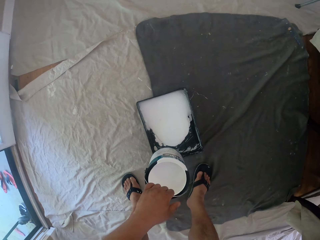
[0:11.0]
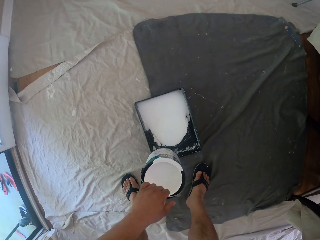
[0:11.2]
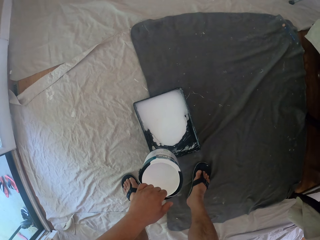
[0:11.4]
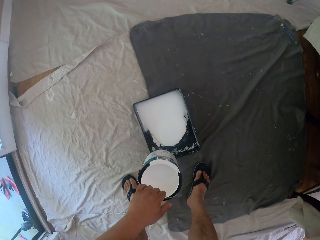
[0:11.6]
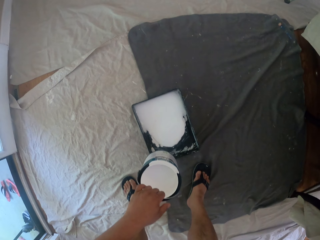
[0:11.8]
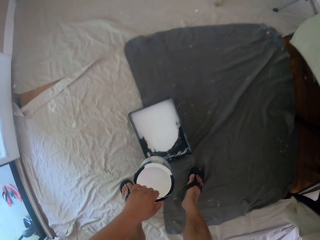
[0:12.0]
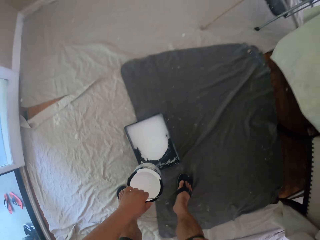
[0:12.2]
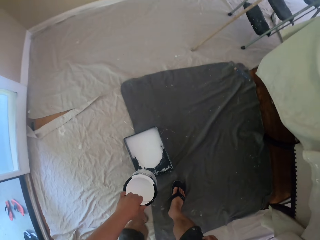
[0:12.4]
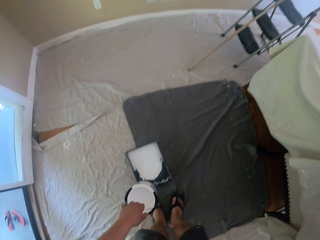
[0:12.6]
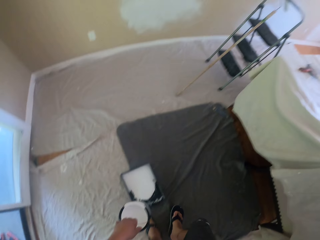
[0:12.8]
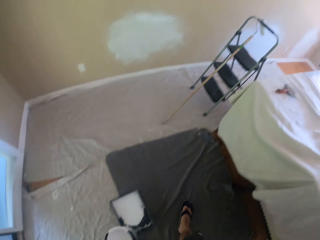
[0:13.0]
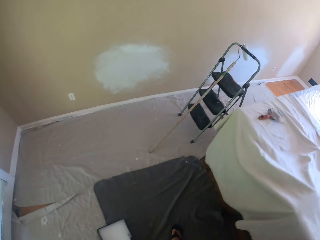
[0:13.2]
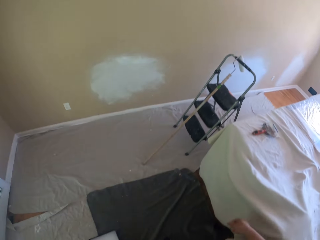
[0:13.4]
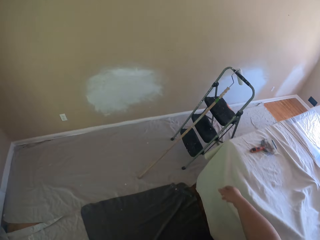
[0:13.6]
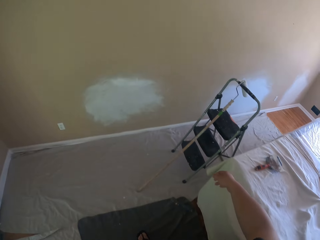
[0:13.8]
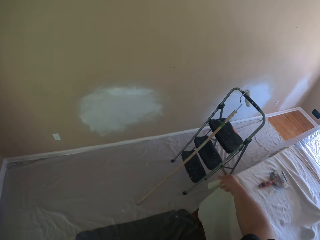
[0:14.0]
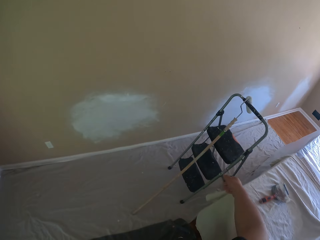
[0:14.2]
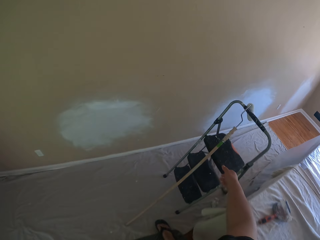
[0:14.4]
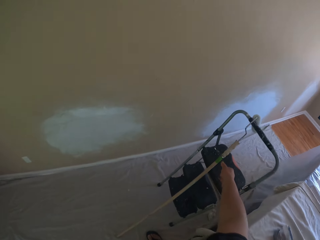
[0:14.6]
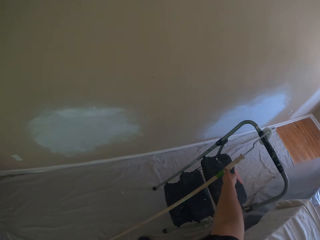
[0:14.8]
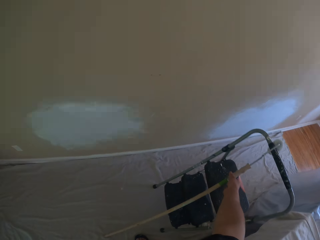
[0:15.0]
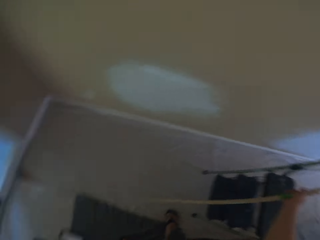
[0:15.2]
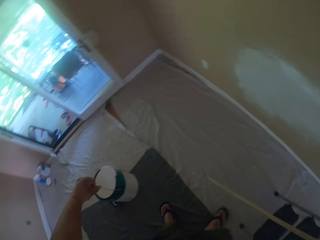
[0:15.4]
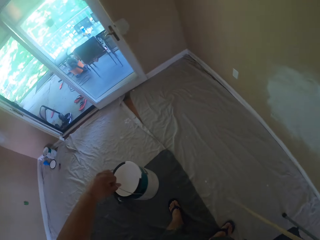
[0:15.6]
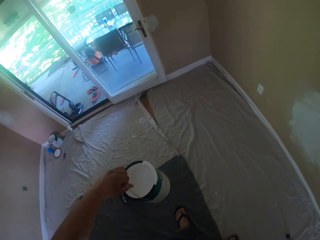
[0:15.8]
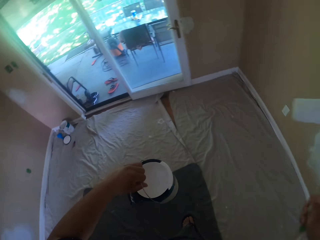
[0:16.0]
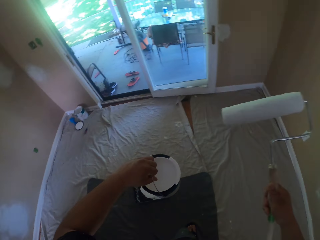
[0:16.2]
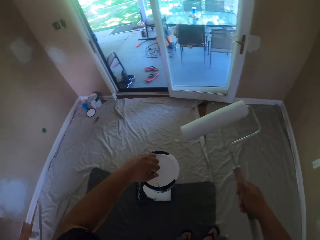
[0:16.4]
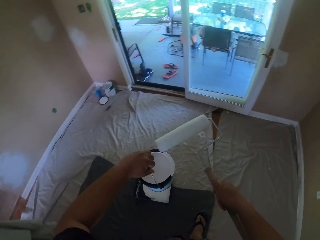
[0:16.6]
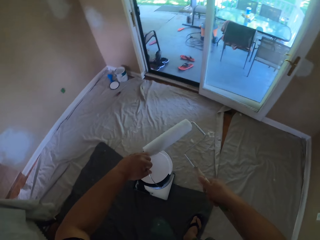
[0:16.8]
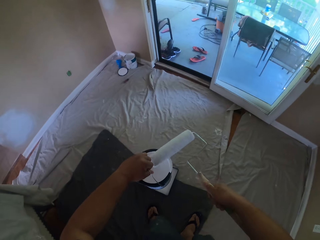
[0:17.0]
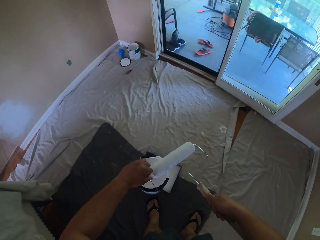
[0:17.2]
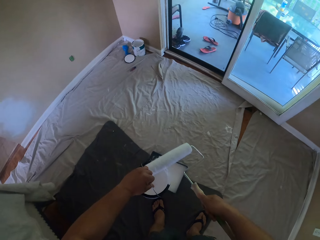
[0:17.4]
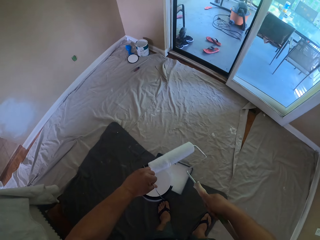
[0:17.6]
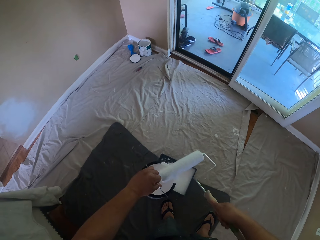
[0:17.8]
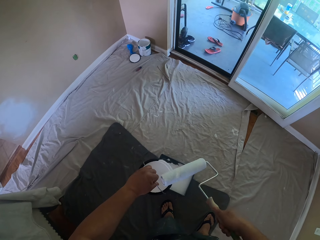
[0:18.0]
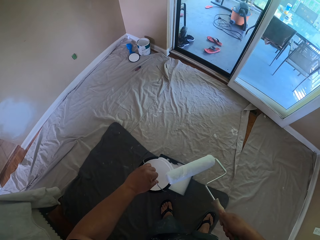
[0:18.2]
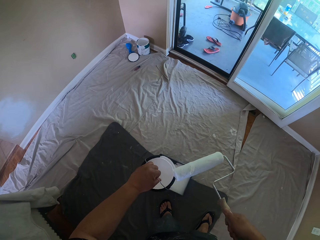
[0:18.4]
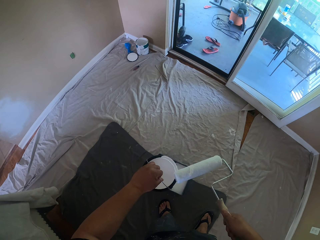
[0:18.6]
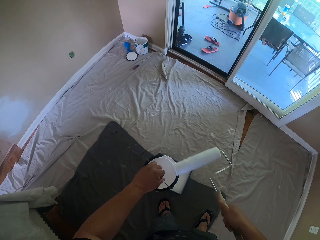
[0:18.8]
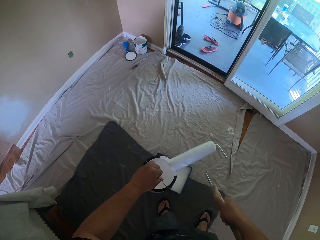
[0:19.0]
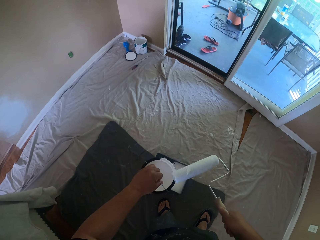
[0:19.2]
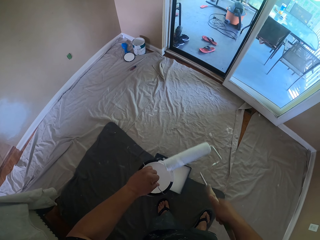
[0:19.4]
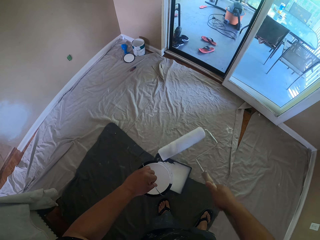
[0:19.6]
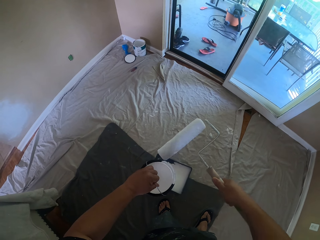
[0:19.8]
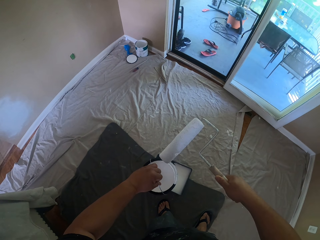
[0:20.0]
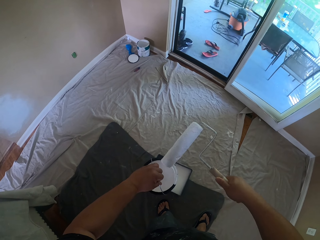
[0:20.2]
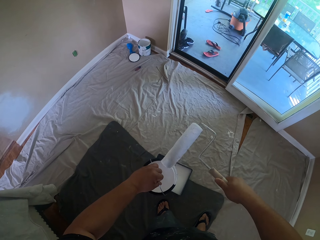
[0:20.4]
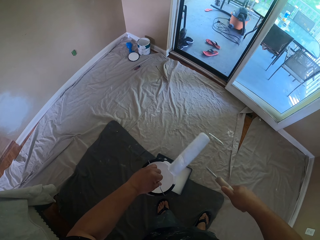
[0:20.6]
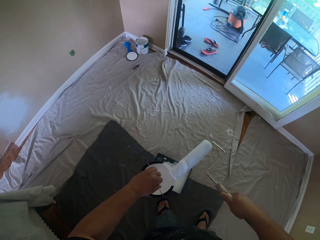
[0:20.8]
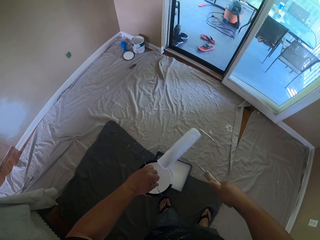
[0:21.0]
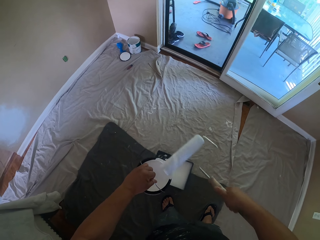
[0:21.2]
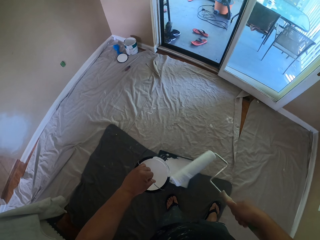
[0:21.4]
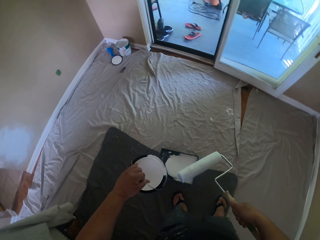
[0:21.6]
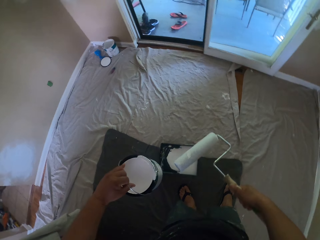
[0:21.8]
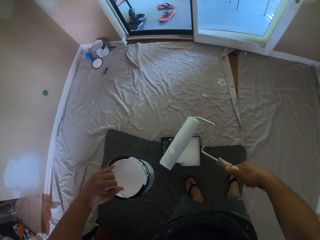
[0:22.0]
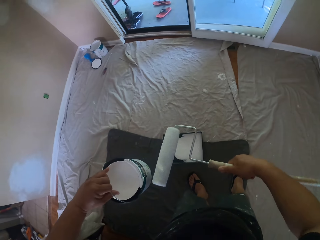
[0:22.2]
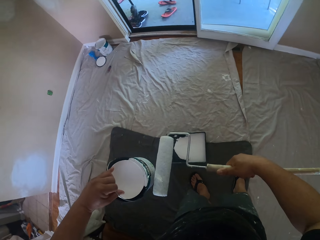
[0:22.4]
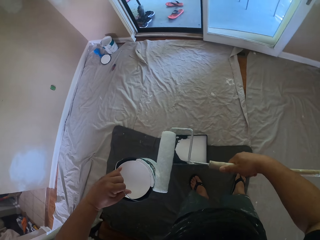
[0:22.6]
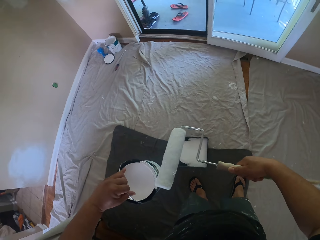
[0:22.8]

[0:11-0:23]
The camera wearer walks towards a paint roller. They pick up the long paint roller from a ladder. They apply paint on the paint roller from the mouth of the paint container. They roll the long paint roller on the edge of the paint container.

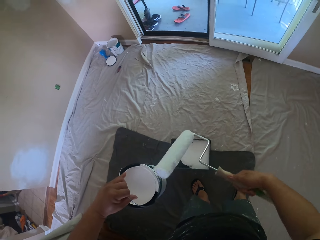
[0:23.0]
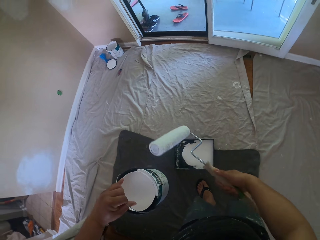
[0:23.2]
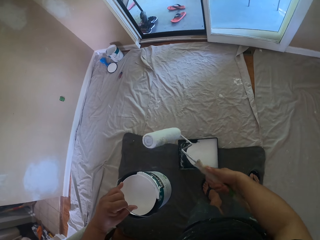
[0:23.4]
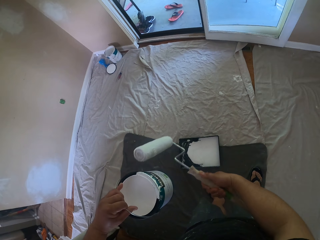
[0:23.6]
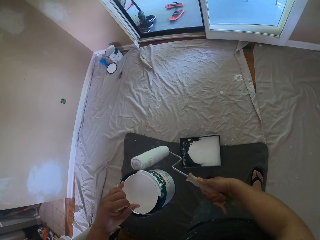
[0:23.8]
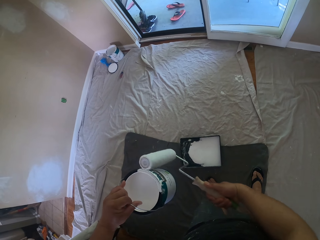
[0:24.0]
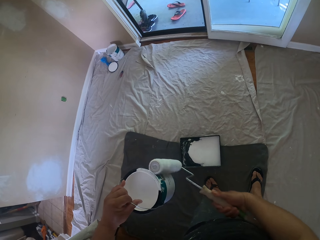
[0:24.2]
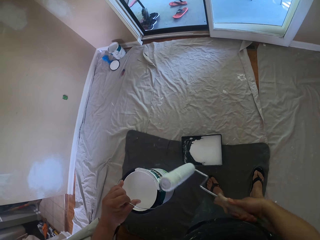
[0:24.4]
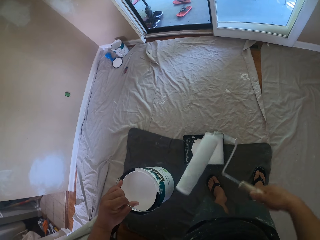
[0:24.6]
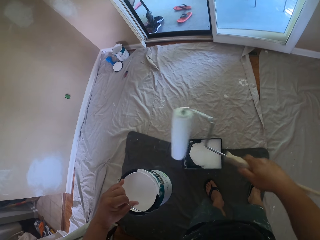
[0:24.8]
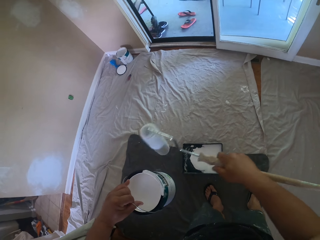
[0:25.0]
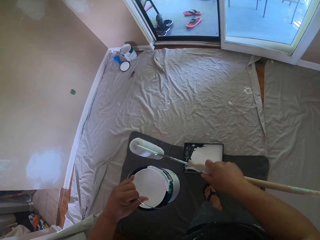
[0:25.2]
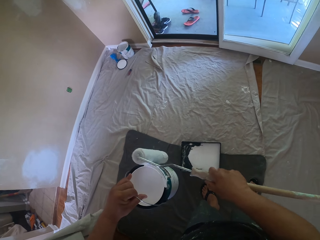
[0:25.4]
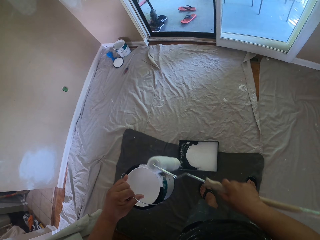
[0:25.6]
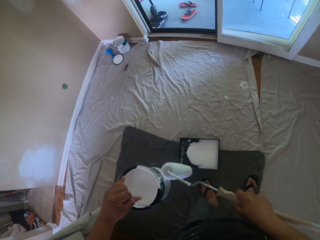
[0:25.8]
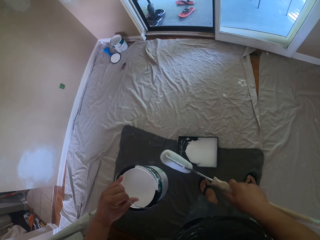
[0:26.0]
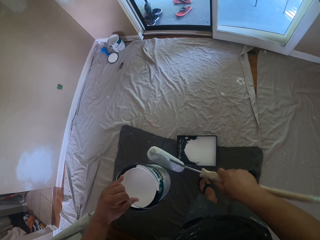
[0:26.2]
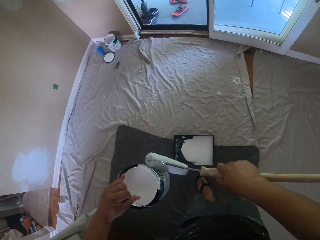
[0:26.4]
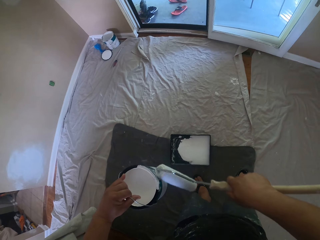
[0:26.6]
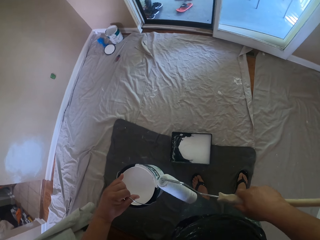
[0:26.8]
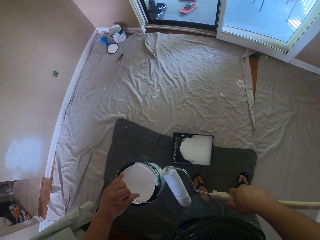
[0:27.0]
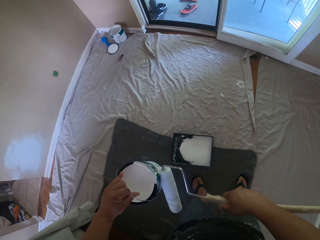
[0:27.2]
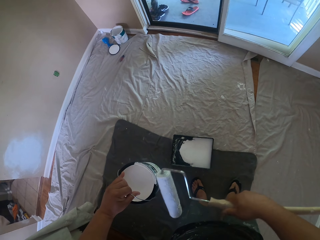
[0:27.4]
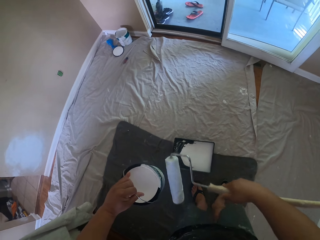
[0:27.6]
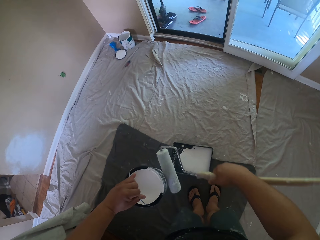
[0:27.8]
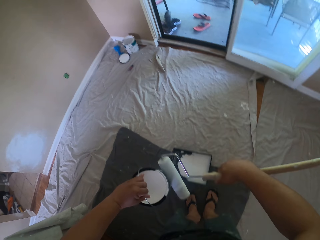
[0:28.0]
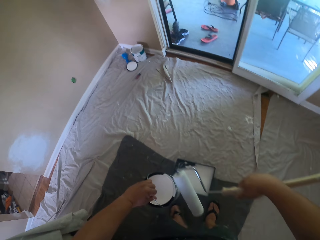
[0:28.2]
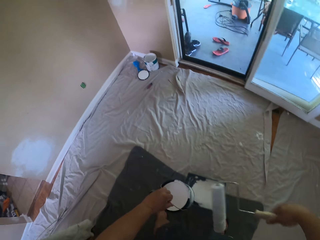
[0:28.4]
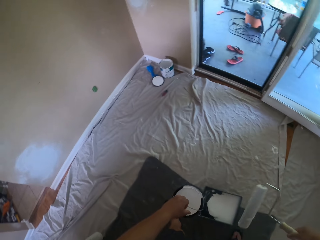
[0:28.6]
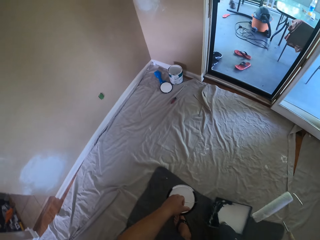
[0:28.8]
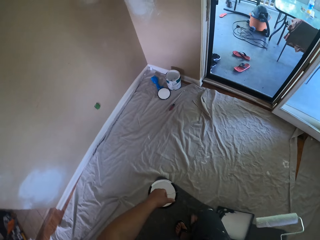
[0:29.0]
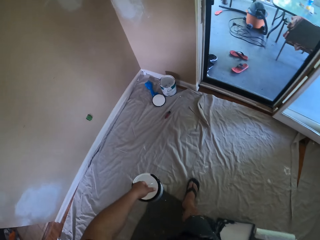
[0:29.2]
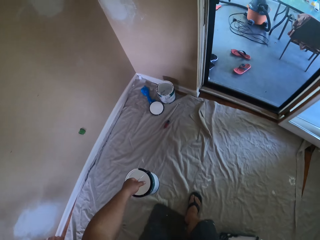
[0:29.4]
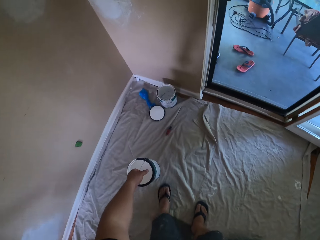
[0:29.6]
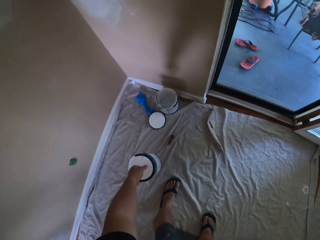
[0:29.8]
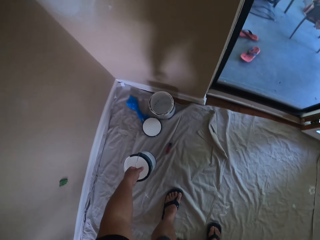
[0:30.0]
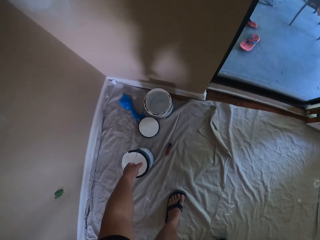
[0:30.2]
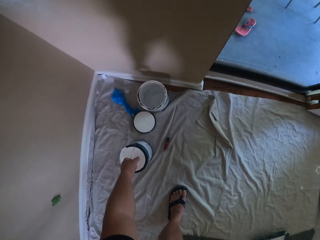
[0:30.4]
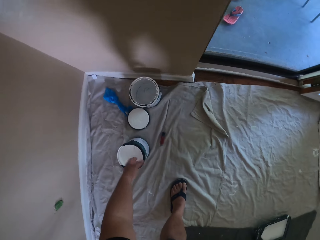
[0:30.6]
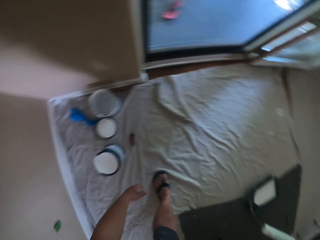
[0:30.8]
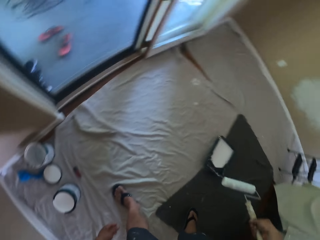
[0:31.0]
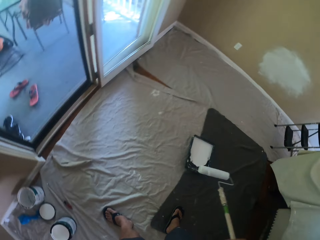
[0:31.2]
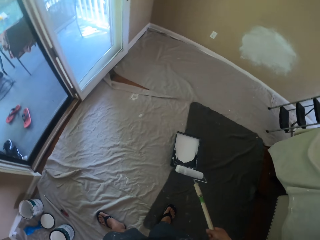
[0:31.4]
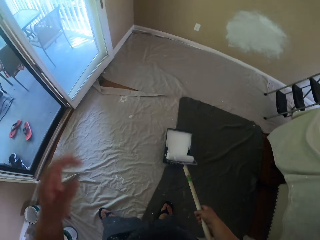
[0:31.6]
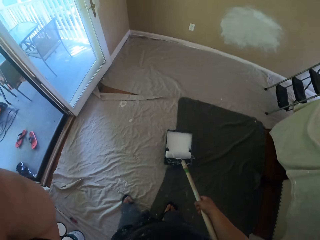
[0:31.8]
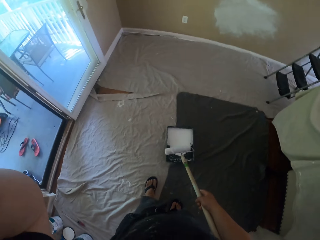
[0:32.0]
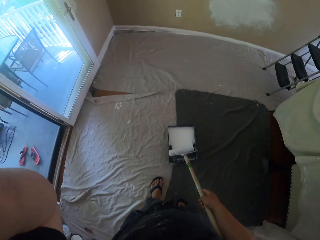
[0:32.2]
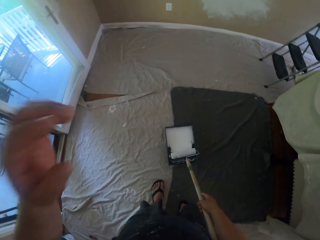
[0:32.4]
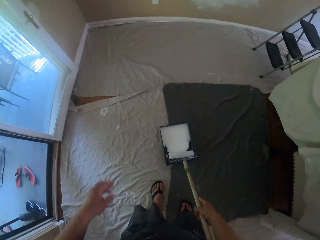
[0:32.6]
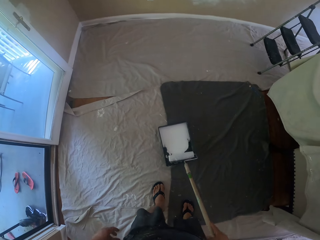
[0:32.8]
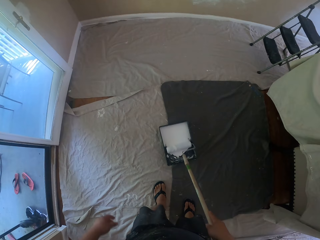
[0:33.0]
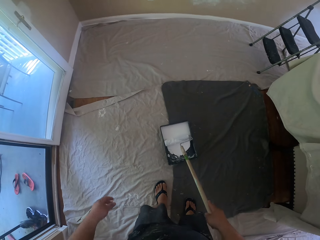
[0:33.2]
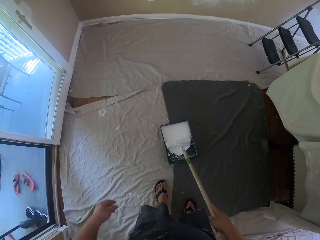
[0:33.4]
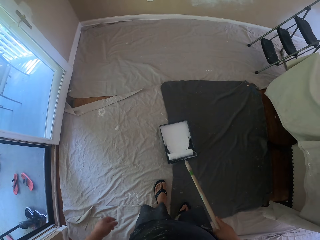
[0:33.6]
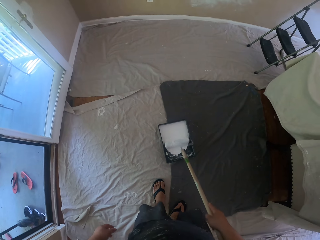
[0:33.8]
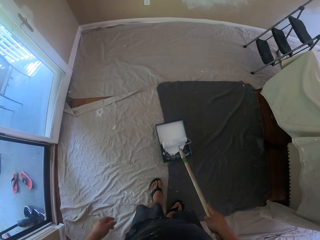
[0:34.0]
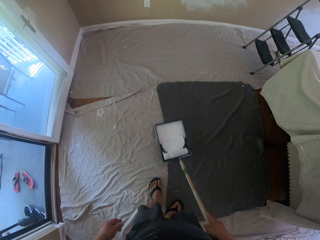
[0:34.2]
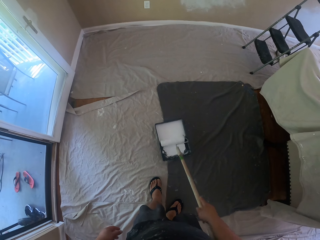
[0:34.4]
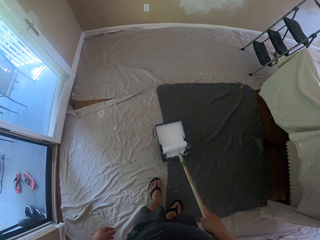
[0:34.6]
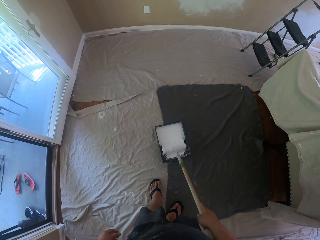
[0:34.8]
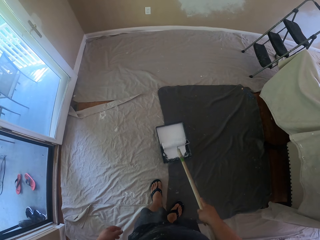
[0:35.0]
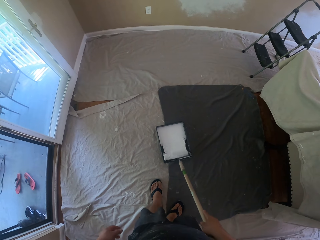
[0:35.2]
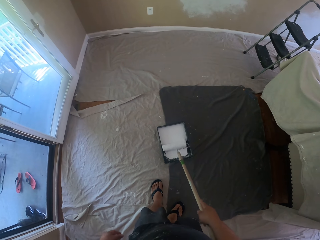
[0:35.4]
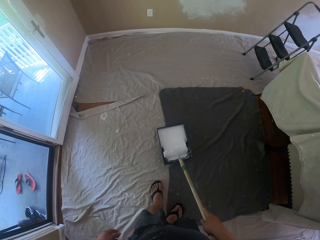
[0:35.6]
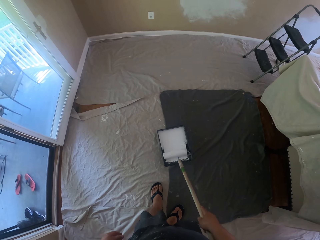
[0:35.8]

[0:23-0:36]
The camera wearer drops the paint container on the floor with a canvas drop sheet. He adjusts the camera. He lifts his left hand. He rolls the long paint roller in the paint tray.
